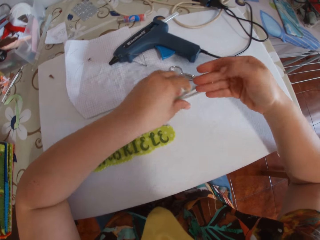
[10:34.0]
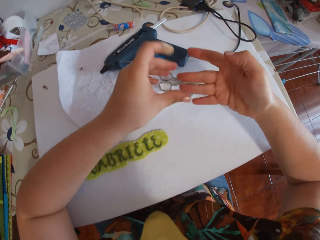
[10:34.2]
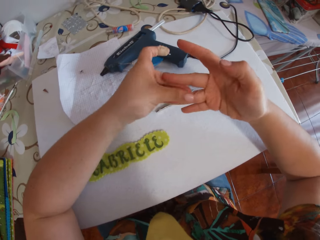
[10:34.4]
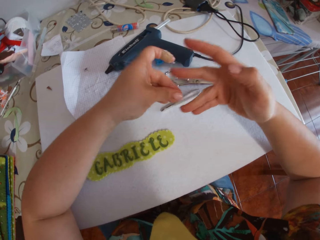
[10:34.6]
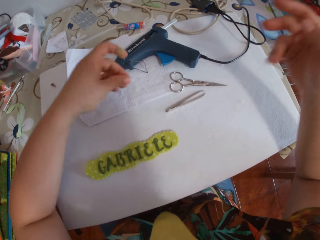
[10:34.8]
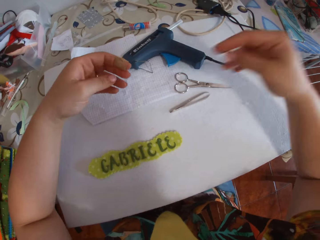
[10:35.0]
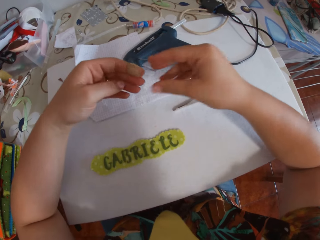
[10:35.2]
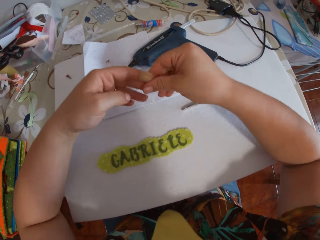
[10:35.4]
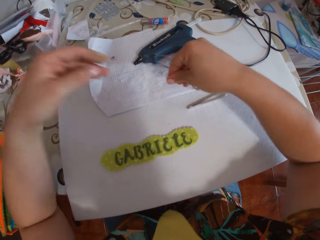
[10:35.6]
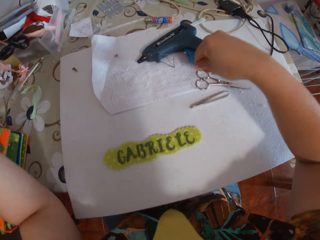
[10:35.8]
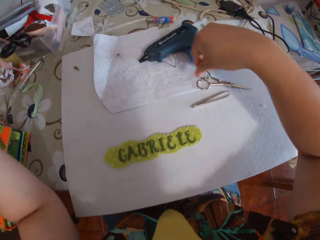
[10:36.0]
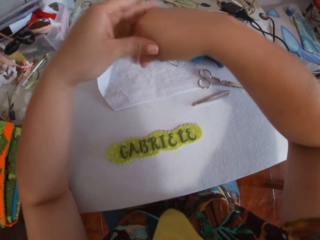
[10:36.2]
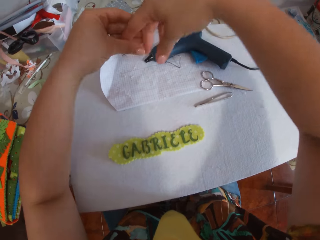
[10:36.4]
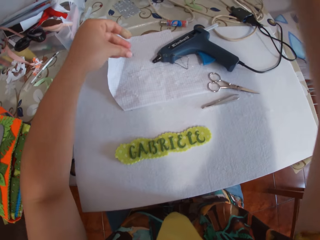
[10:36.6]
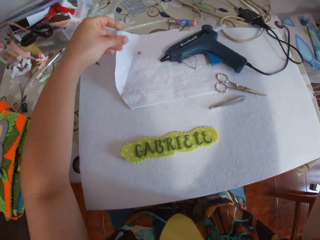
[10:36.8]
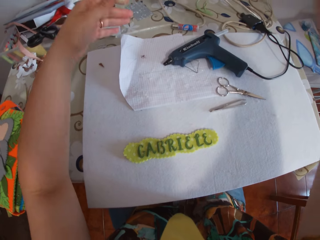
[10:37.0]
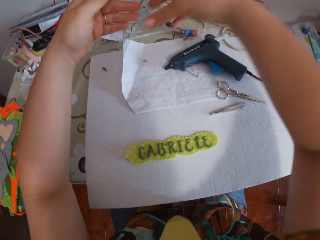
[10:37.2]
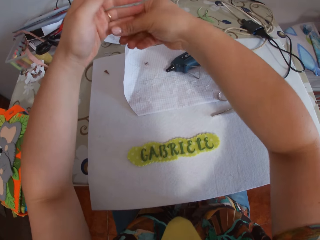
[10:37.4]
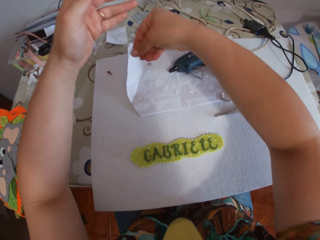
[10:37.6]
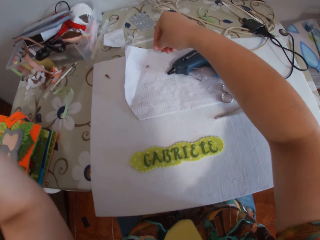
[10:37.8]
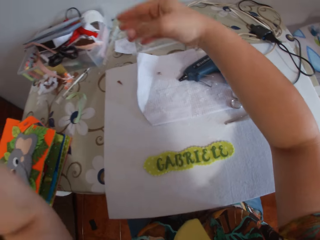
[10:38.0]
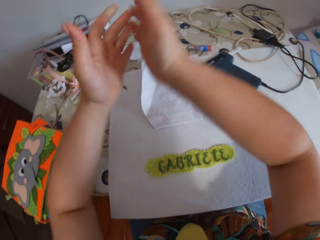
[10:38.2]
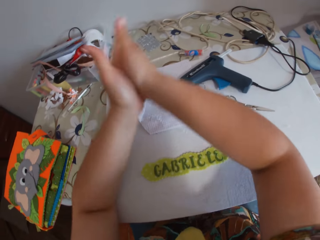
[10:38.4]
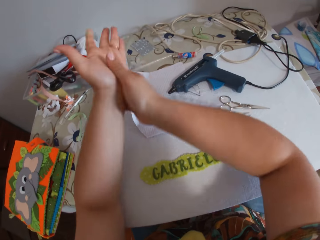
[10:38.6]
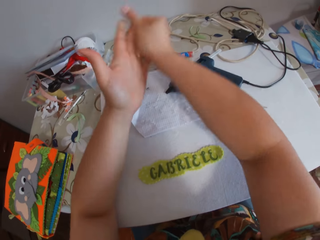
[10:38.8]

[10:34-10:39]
The camera wearer cleans the glue on her right hand with her left hand. She cleans the glue on her left hand with her right hand. She cleans the glue on her right hand with her left hand. She cleans the glue on her left hand with her right hand. She removes the glue with both hands.

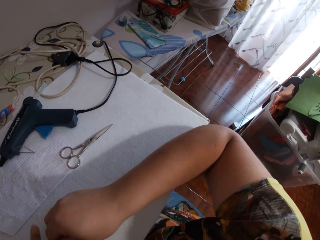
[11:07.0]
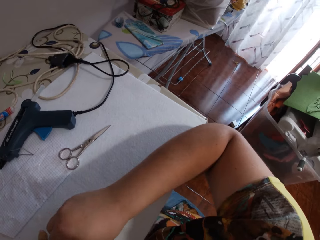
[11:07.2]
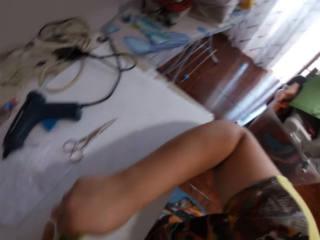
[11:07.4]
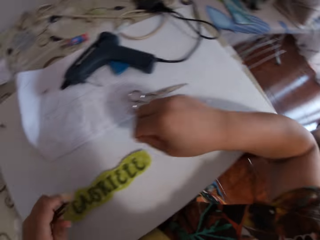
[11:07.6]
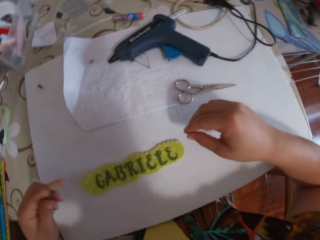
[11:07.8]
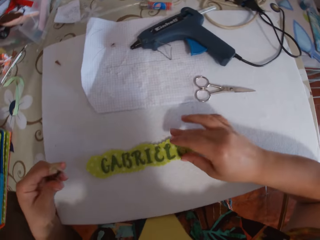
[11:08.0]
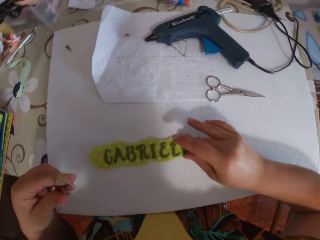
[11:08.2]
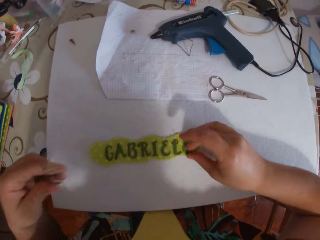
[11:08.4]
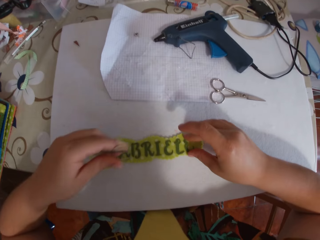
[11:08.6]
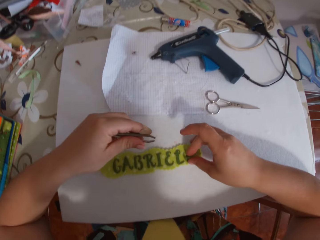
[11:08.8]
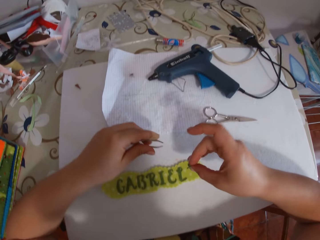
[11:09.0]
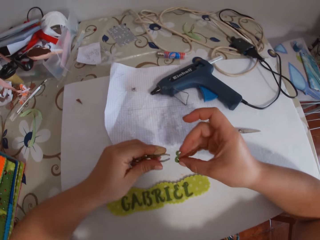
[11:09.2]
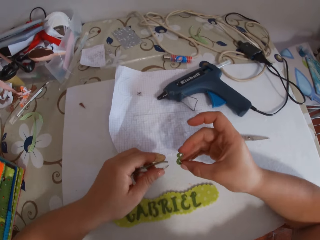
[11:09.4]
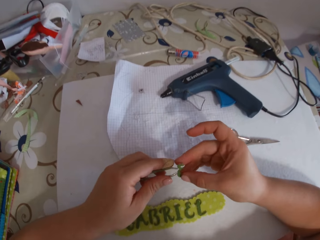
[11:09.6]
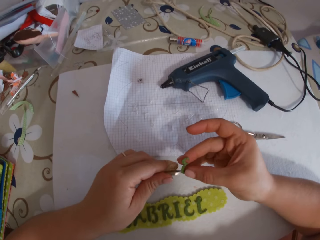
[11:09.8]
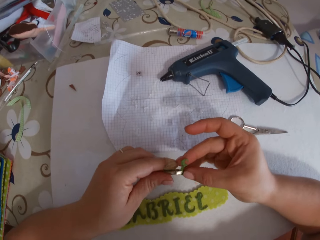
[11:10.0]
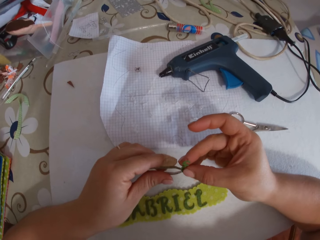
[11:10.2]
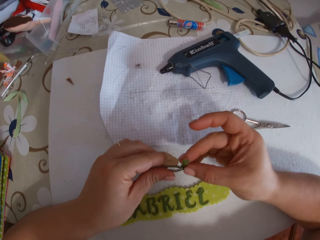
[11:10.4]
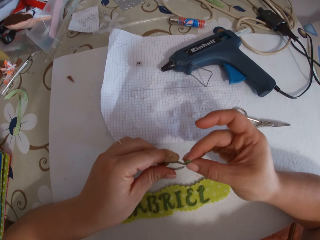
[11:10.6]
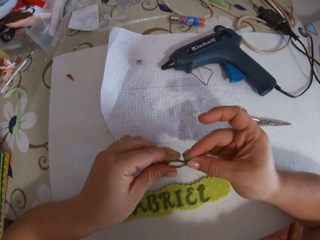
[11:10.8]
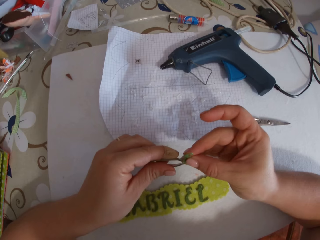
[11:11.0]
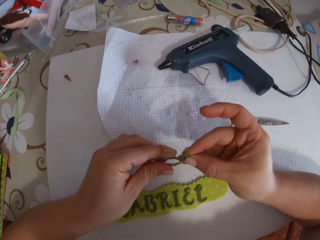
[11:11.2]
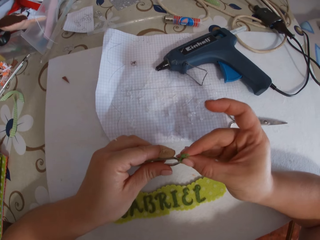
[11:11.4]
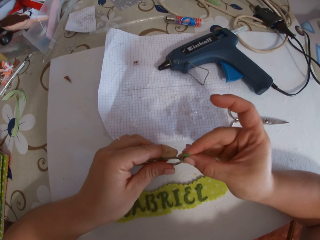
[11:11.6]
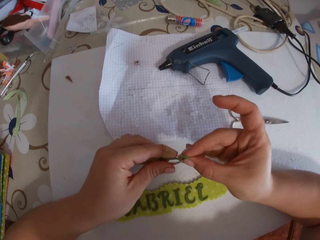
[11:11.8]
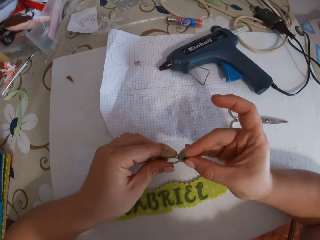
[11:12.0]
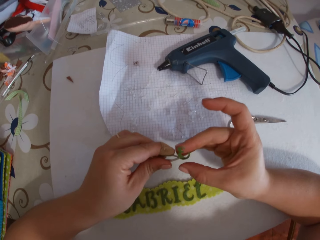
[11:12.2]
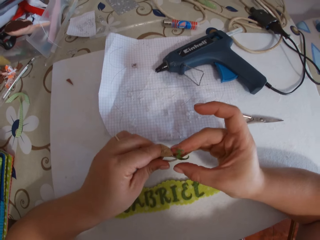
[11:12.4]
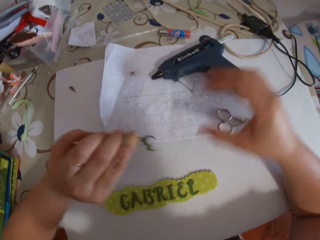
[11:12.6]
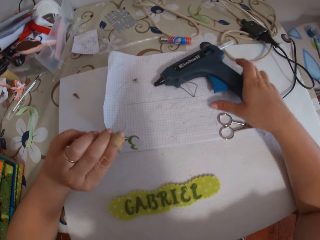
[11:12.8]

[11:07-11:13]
The camera wearer swipes a letter E on the sticker with her right hand. She picks up a letter. She places the letter E on the tweezer on her left hand with her right hand.

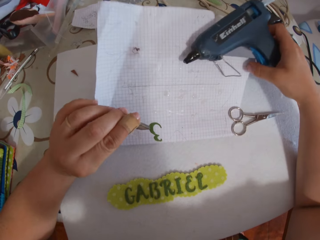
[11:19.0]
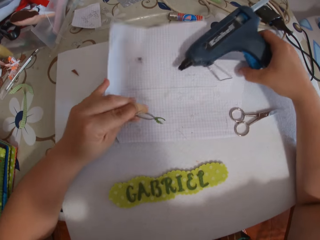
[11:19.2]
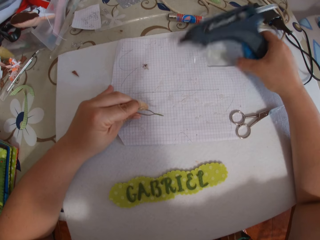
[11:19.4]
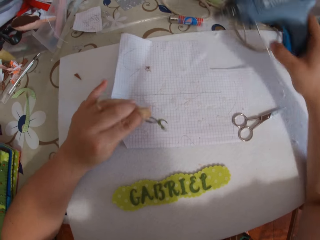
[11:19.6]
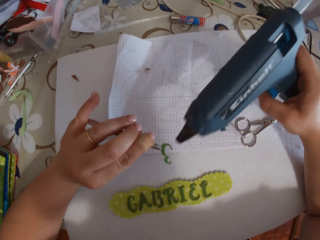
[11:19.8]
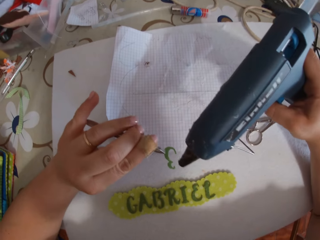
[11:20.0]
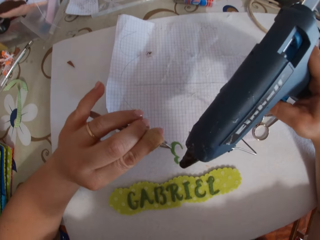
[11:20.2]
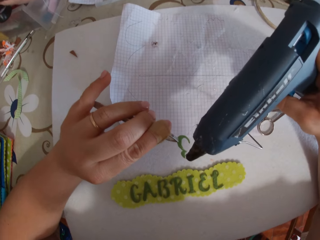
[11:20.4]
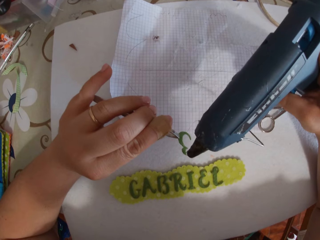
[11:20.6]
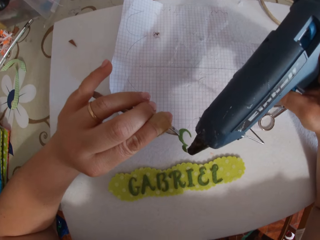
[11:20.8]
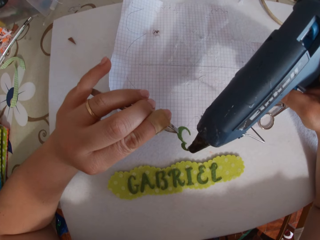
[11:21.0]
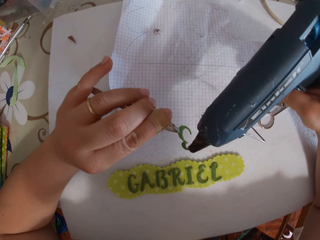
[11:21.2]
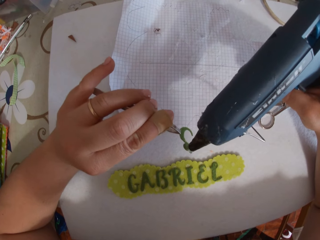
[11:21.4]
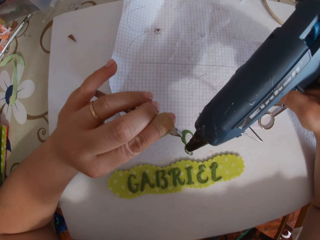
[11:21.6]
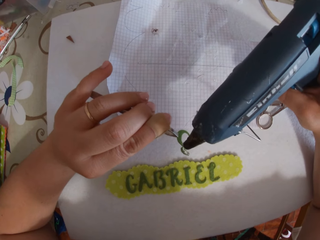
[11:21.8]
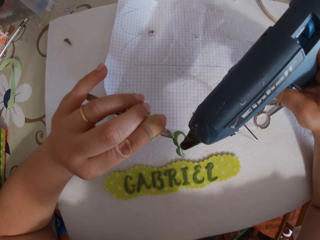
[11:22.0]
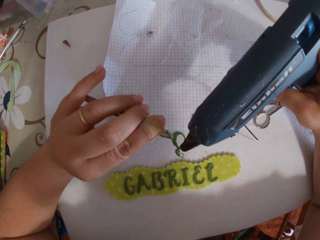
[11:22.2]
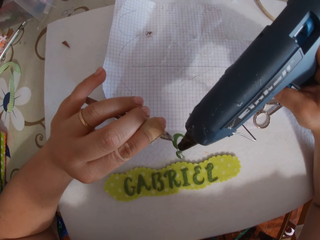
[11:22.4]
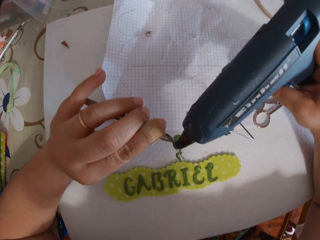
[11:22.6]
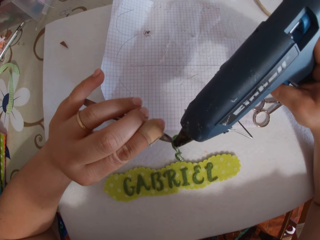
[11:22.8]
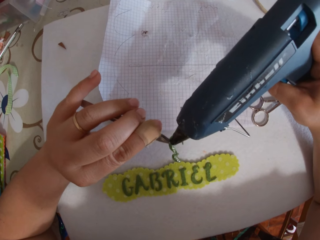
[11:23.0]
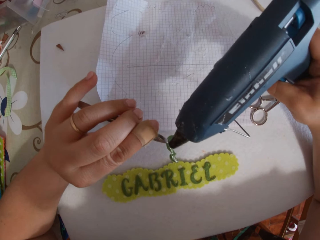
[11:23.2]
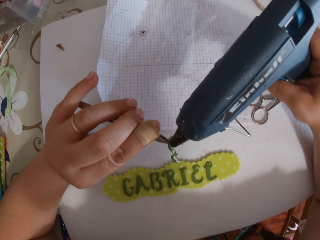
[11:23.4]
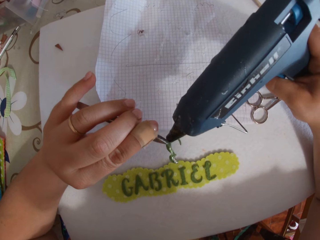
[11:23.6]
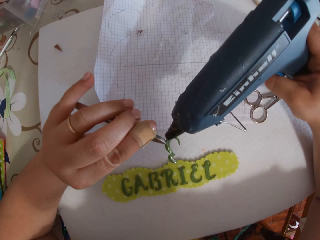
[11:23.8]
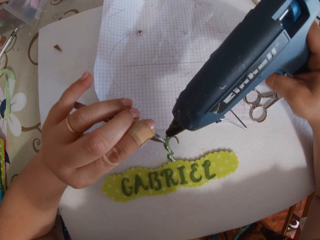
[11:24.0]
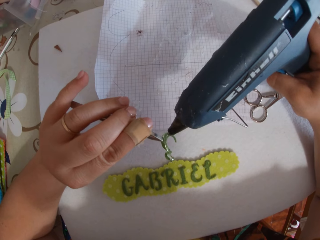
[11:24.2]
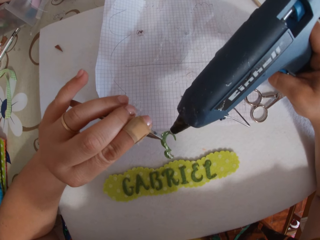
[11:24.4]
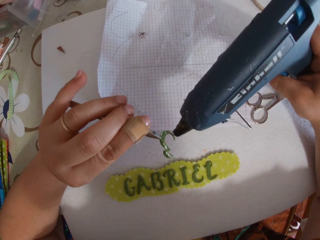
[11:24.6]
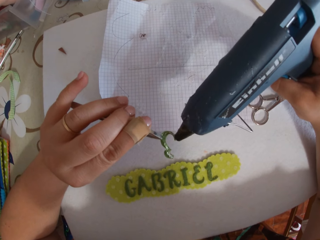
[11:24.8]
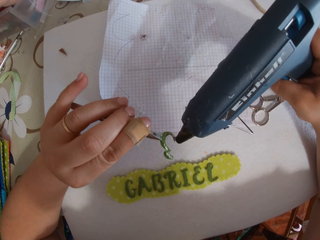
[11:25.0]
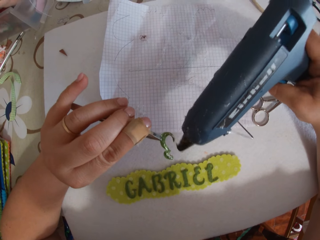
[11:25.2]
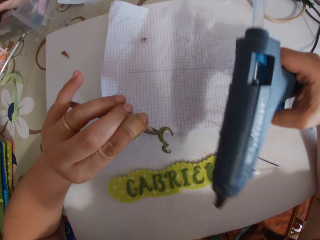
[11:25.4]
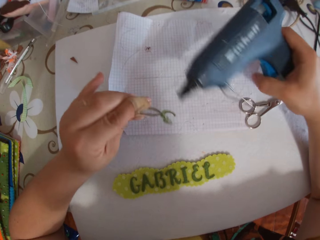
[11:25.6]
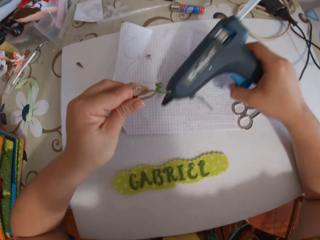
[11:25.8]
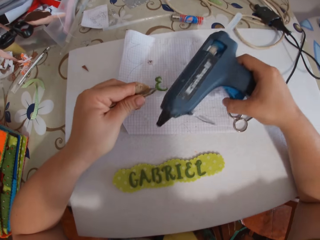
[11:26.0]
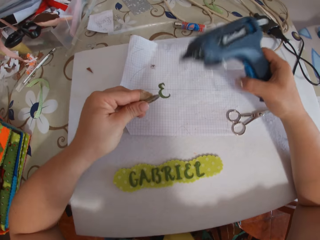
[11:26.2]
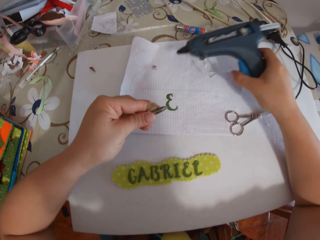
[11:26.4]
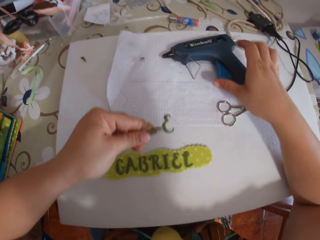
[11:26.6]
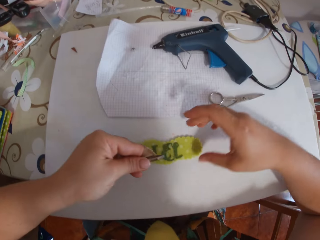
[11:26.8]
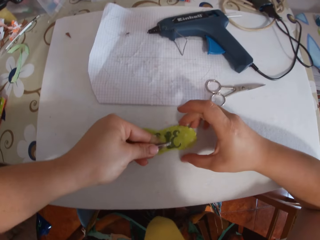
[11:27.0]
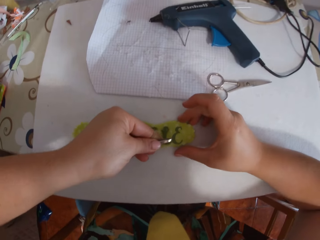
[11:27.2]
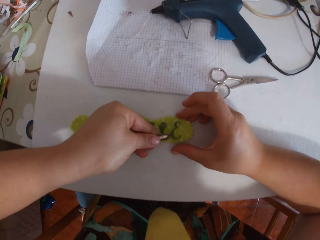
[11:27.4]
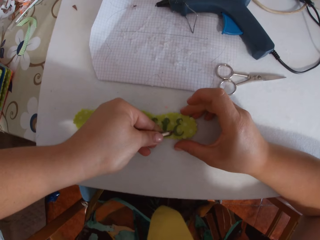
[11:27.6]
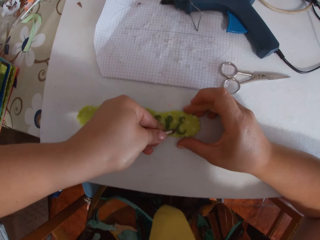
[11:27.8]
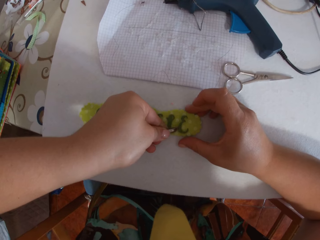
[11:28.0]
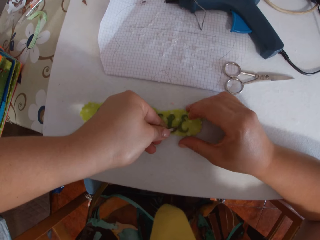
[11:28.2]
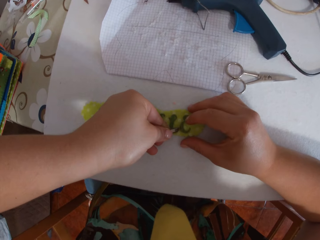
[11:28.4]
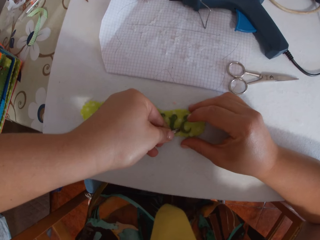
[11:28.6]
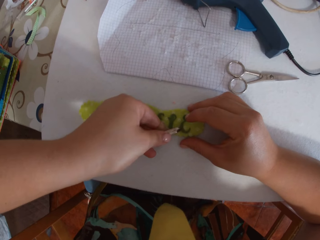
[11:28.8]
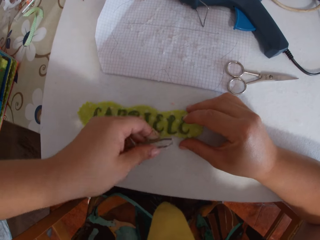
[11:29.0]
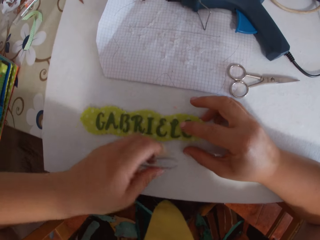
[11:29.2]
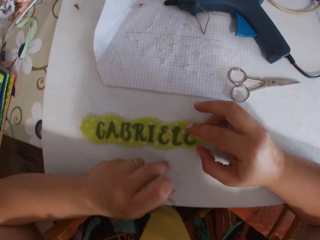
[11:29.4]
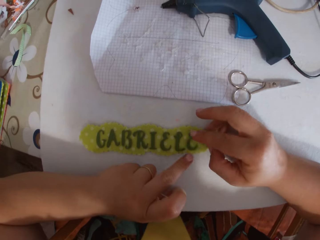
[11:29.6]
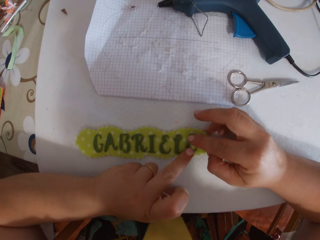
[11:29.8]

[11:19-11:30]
The camera wearer picks up the glue gun with her right hand. She holds the paper on the table. She glues the letter E with the glue gun on her right hand. She drops the glue gun on the table with her right hand. She places the letter L on the sticker with the tweezer on her left hand. She holds down the letter L with her right hand.
